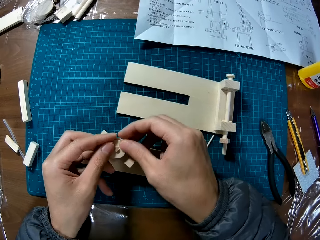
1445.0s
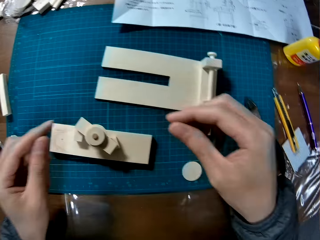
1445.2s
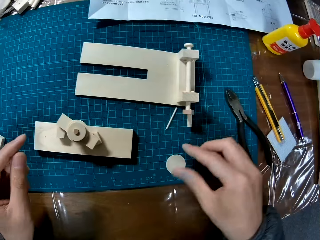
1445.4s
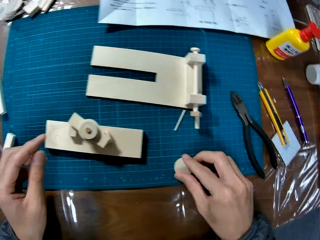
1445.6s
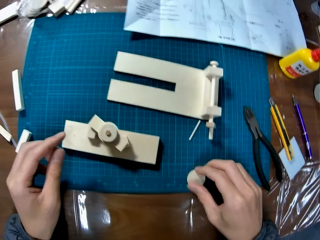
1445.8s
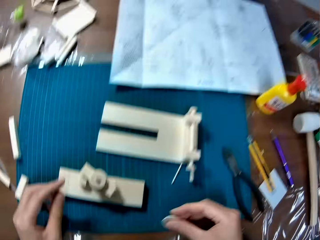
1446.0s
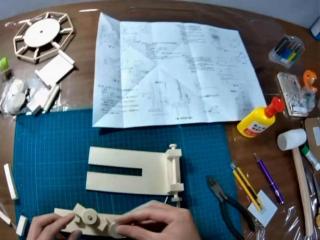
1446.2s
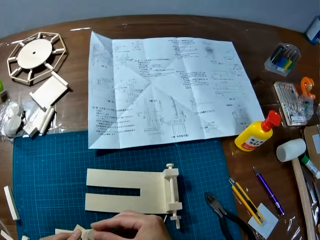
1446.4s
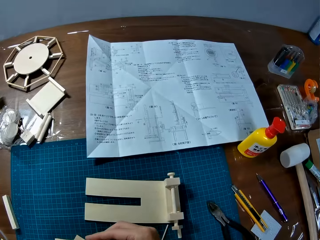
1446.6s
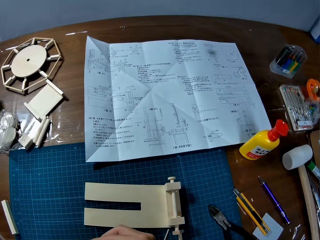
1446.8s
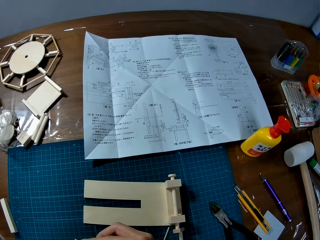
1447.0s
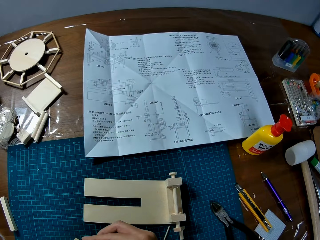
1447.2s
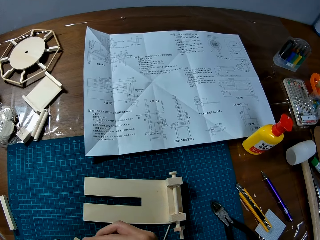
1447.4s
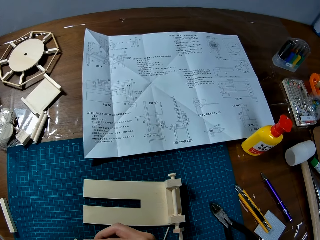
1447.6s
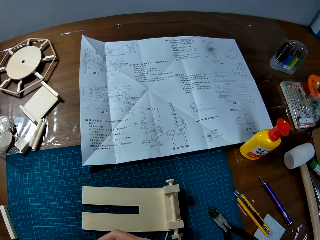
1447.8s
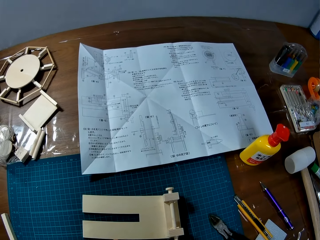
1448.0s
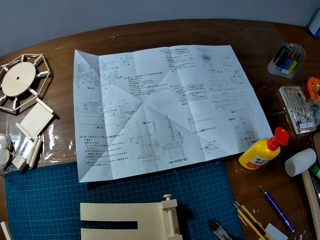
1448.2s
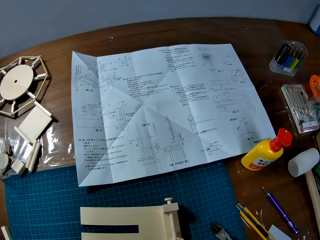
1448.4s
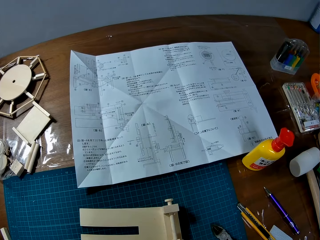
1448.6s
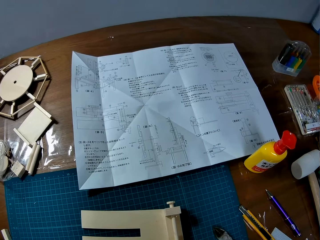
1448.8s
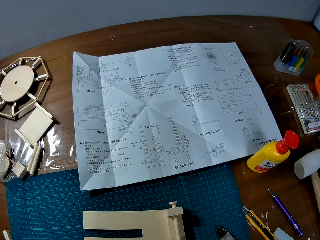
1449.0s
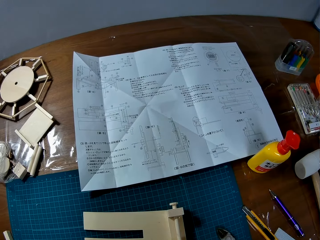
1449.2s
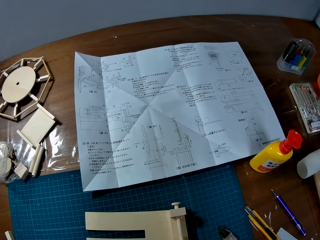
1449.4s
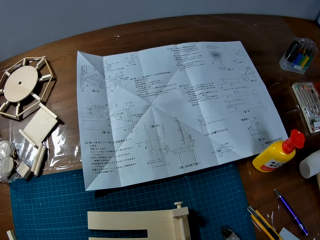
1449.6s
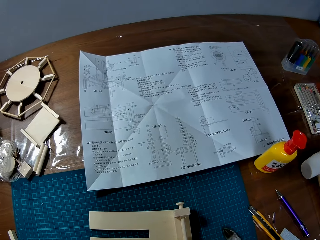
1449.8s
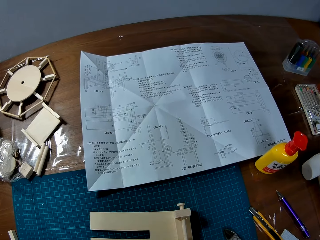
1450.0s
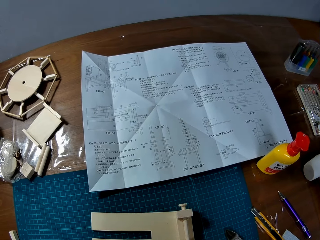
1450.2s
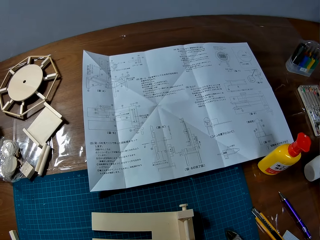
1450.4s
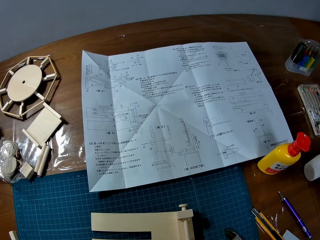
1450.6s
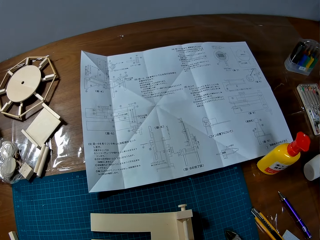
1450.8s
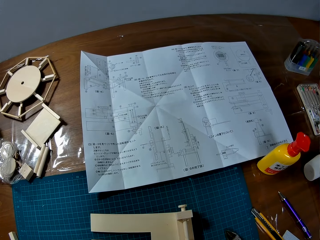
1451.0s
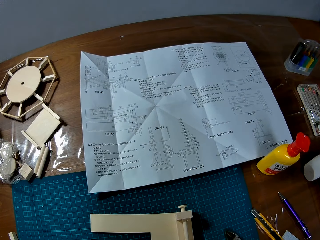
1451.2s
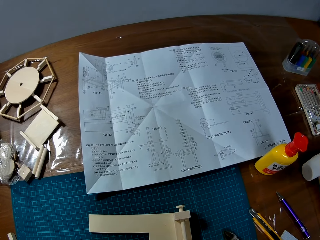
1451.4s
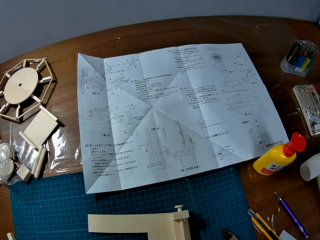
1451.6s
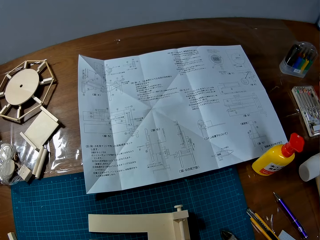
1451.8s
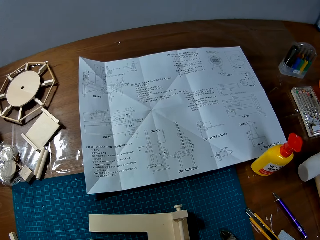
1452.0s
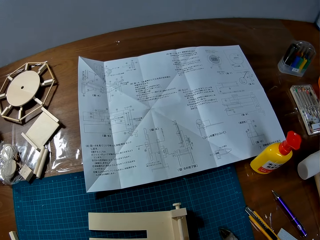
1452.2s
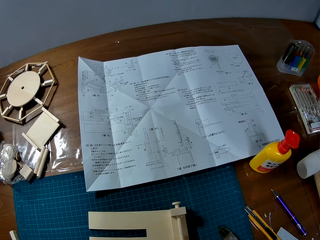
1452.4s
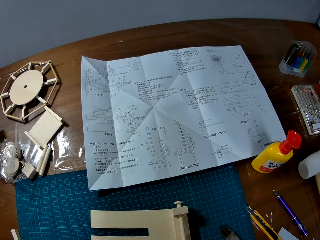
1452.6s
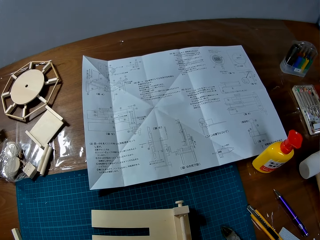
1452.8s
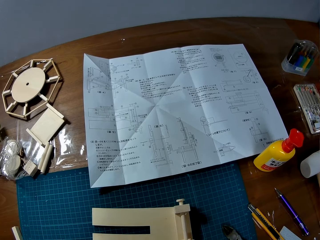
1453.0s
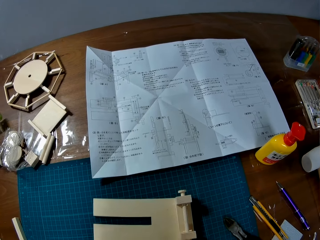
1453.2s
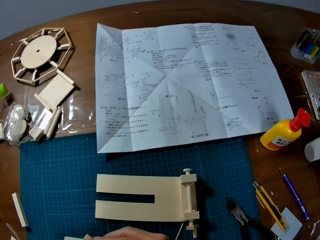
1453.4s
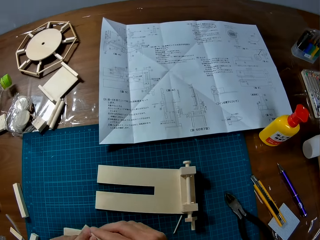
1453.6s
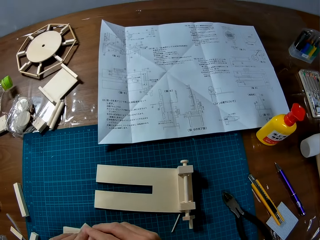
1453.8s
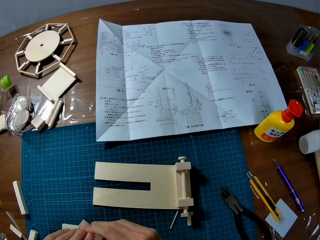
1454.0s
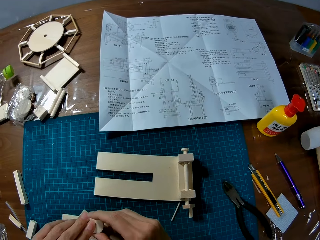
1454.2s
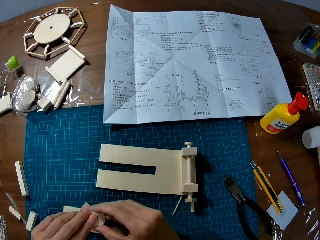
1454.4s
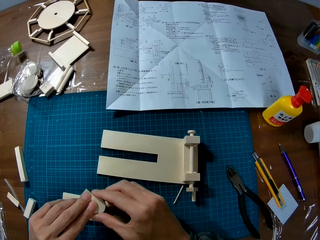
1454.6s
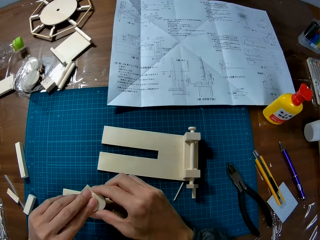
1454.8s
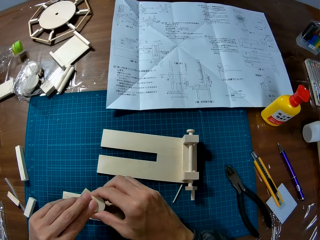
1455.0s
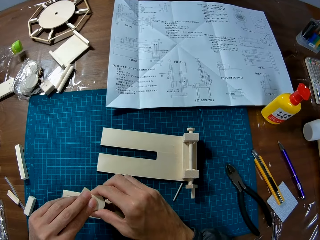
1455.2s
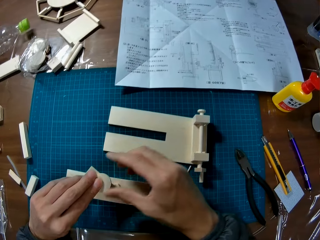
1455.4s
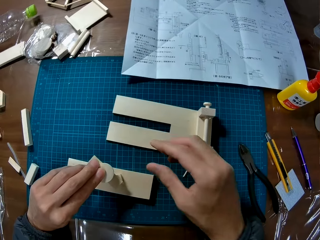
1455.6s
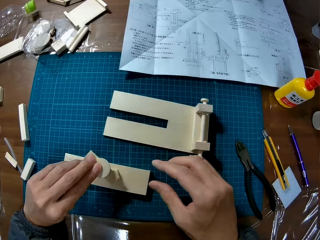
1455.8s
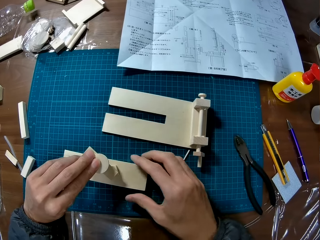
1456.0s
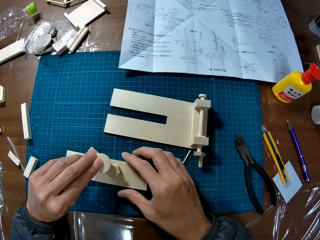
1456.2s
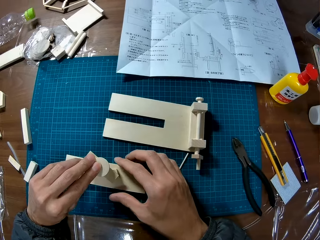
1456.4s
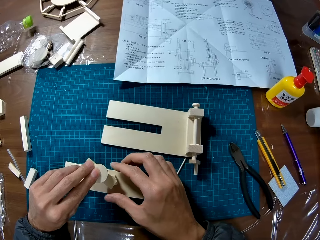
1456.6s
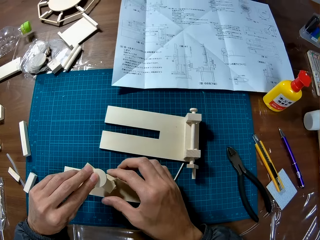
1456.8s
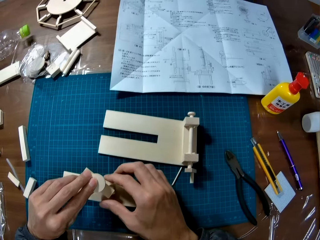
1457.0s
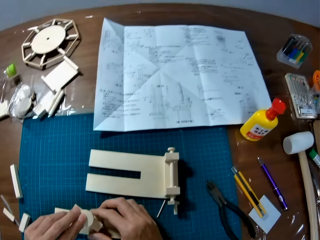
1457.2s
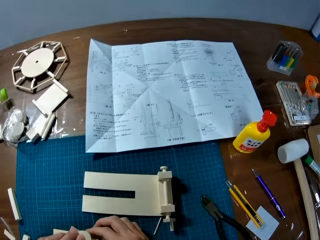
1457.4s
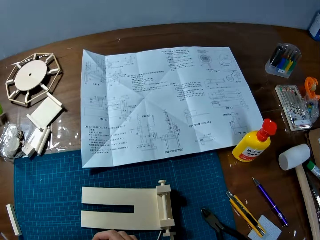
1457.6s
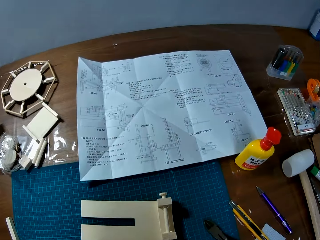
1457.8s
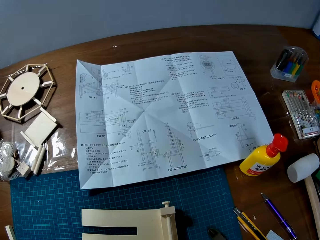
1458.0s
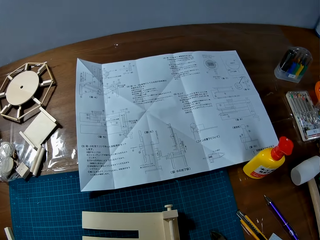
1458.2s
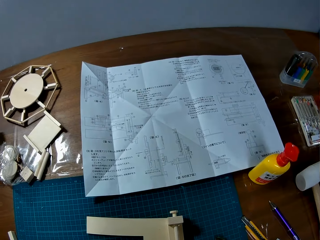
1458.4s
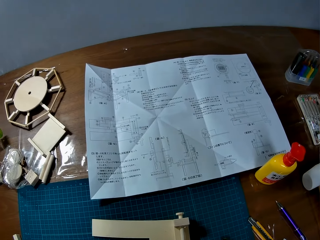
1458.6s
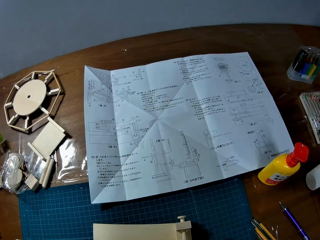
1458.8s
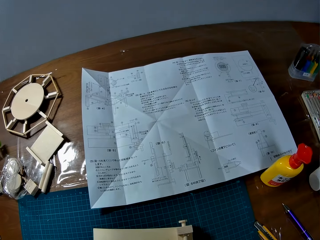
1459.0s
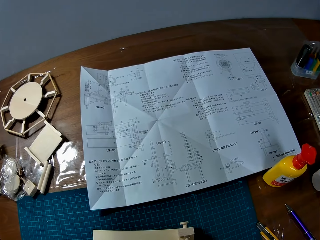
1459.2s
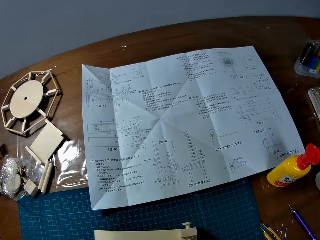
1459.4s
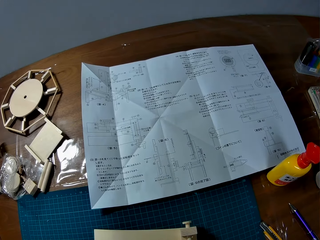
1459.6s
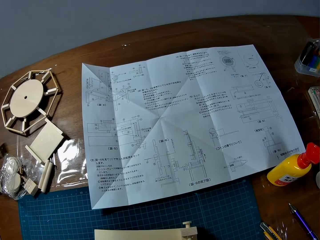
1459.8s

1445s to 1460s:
The camera wearer picks up the model piece. They place the fifth wooden mechanical model piece on the wooden mechanical model pieces on the table. They go through the manual on the table. They assemble the model pieces. They adjust the wooden mechanical model pieces on the table. They look at the manual.

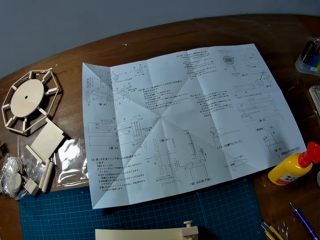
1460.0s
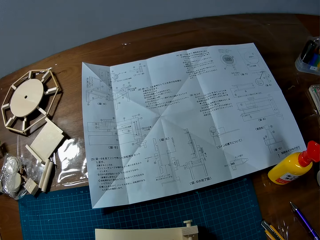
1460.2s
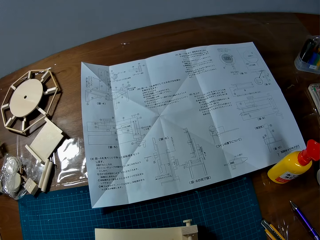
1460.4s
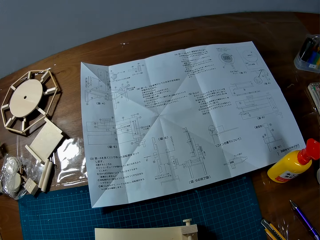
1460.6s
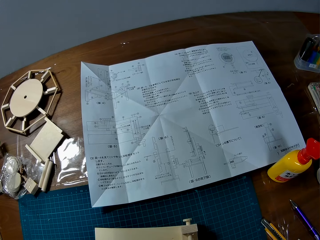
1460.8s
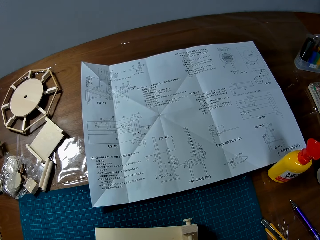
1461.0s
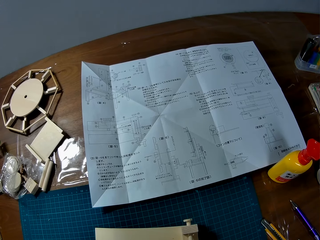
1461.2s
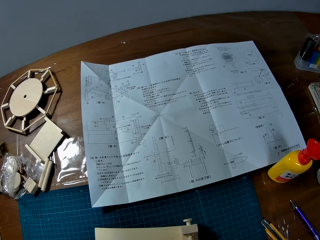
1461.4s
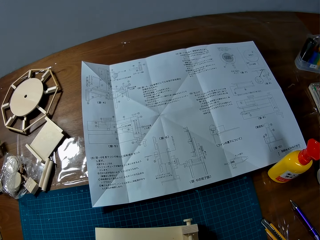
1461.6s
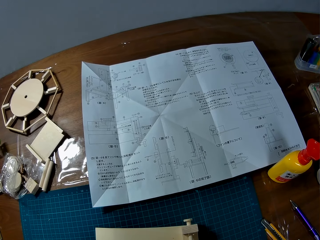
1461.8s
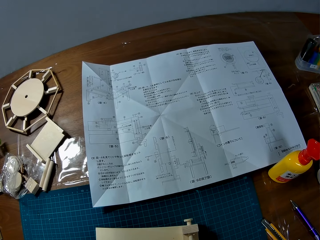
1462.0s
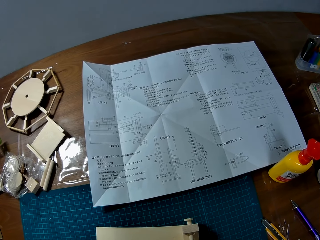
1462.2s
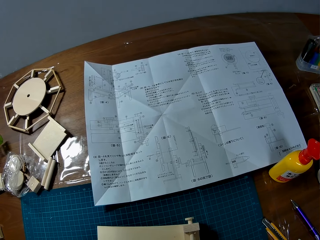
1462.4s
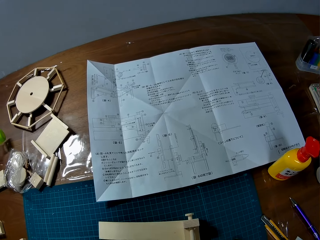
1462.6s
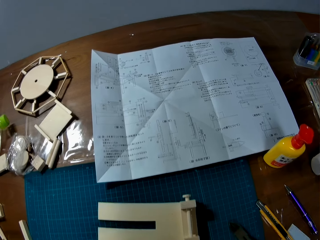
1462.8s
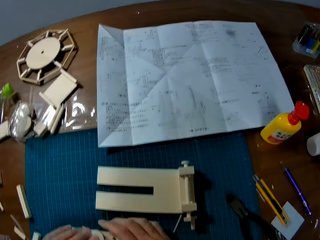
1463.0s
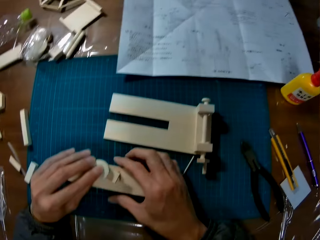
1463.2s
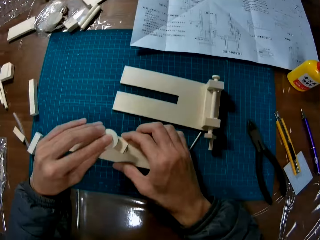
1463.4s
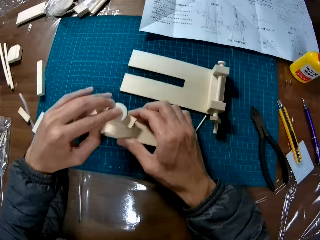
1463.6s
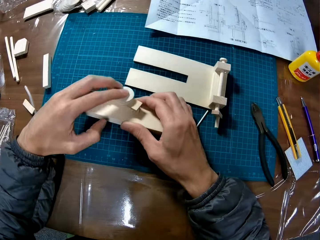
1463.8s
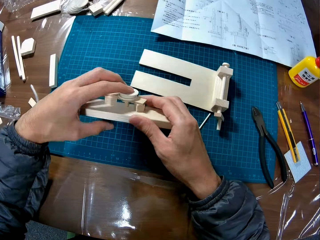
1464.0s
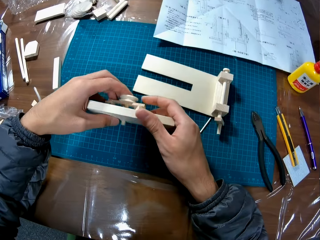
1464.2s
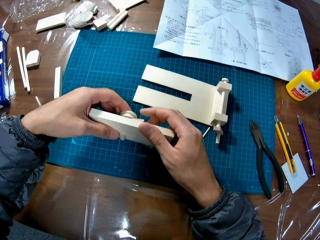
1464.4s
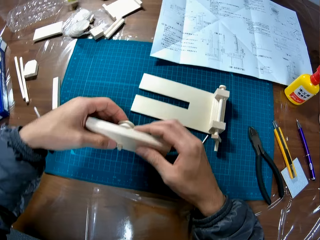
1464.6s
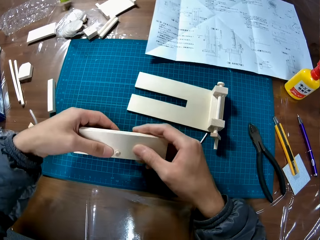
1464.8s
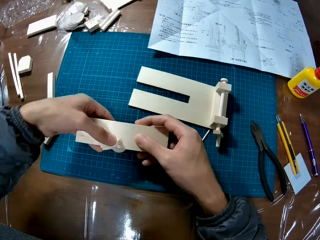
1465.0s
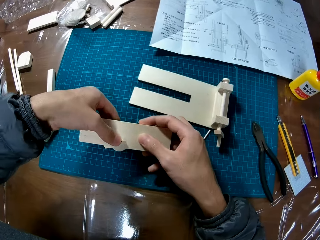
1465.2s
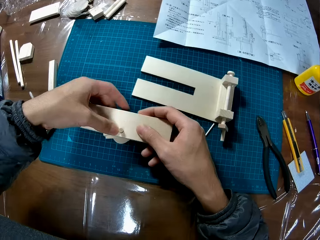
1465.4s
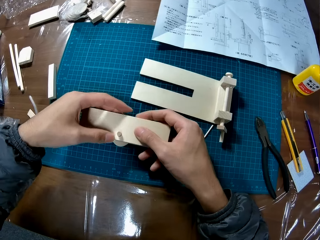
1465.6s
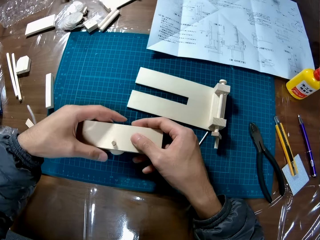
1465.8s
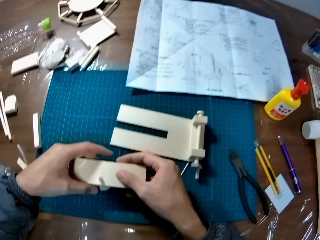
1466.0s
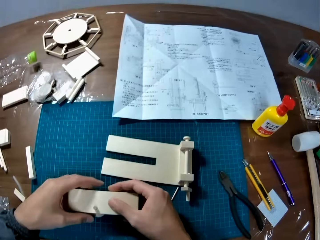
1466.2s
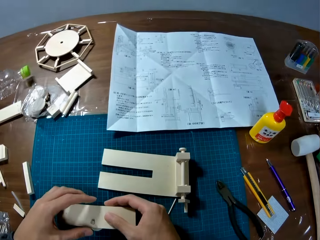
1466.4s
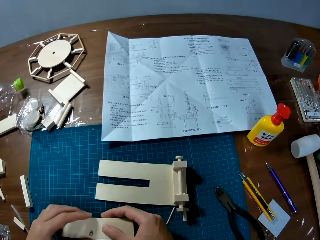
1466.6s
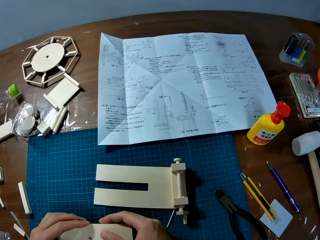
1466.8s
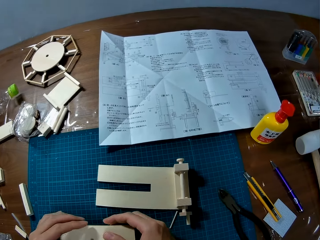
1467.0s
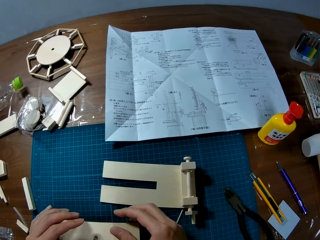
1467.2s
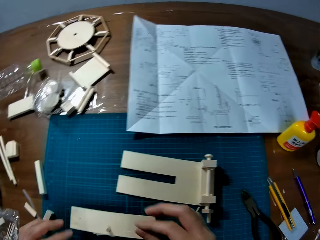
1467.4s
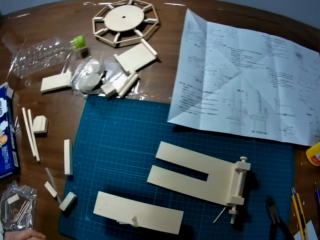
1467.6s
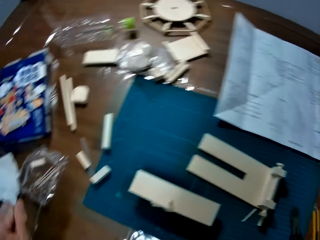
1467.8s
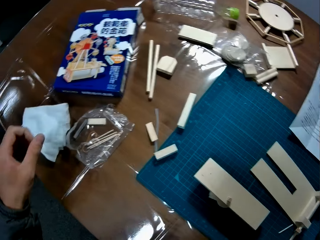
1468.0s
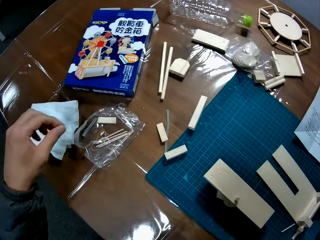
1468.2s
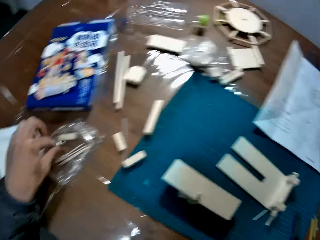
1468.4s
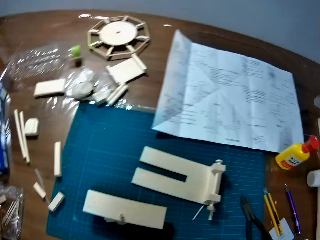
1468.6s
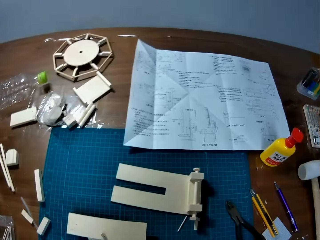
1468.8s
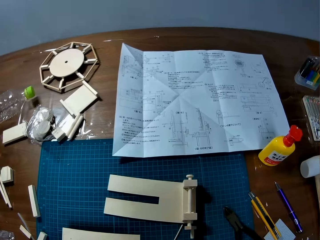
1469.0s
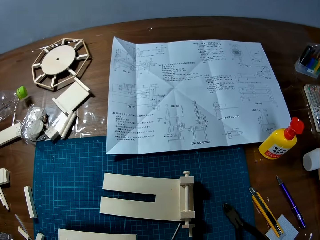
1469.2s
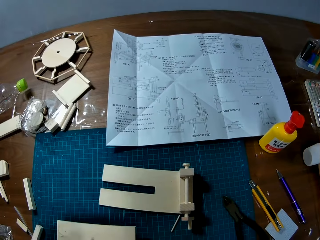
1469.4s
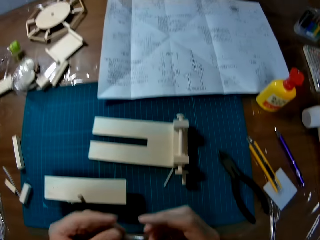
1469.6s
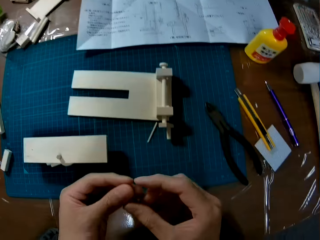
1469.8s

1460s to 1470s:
The camera wearer turns the model. They adjust the wooden mechanical model pieces on the table. They look at the manual. They pick up the model piece.
